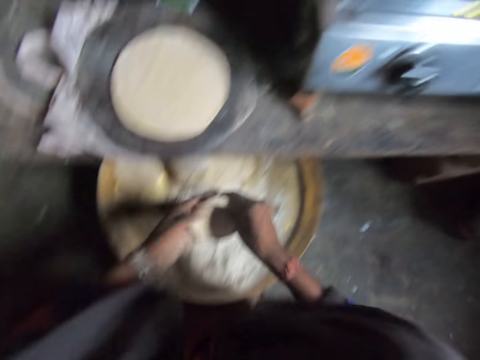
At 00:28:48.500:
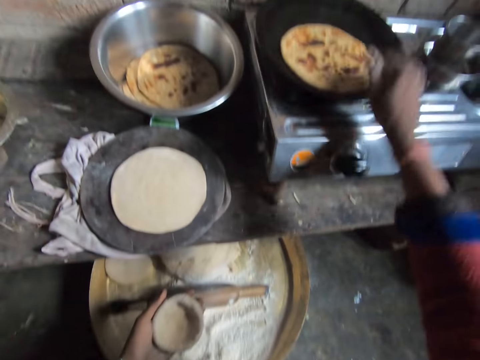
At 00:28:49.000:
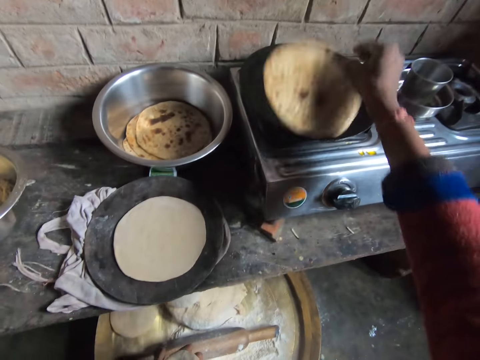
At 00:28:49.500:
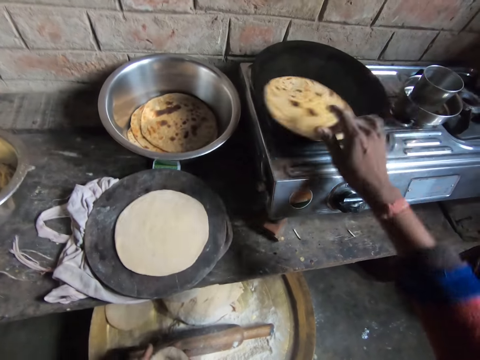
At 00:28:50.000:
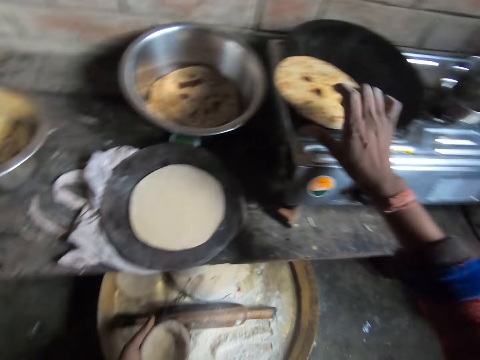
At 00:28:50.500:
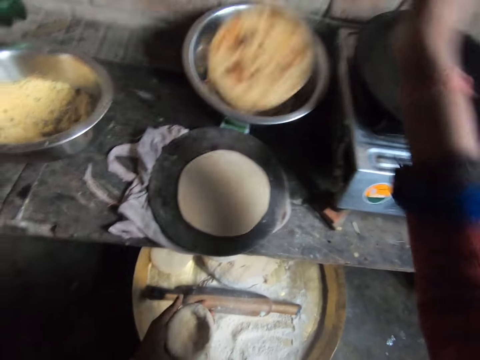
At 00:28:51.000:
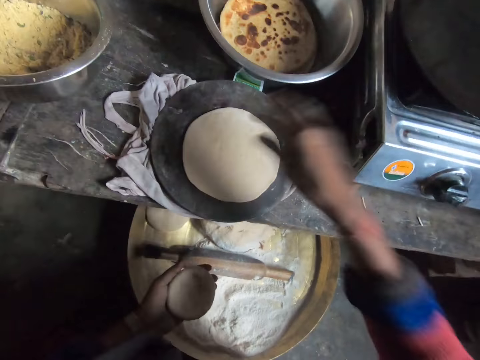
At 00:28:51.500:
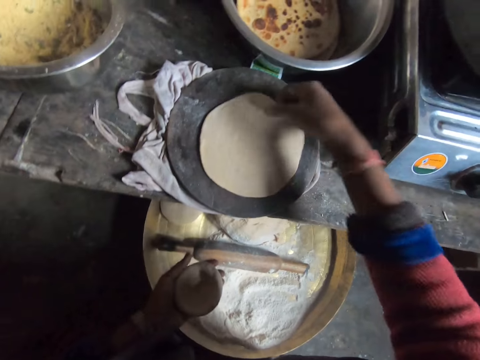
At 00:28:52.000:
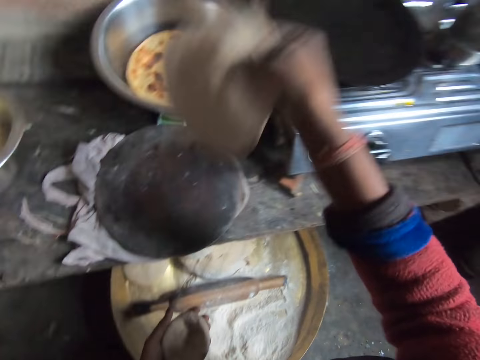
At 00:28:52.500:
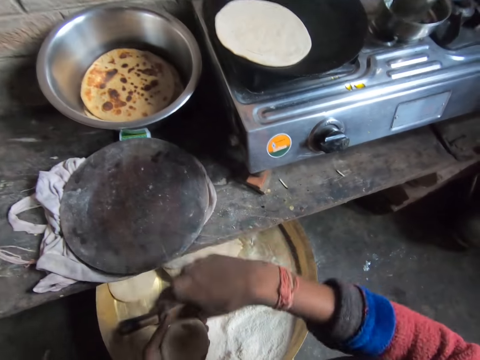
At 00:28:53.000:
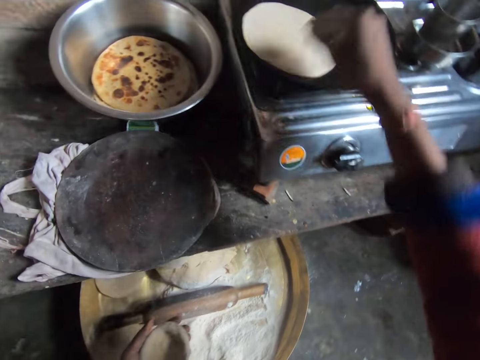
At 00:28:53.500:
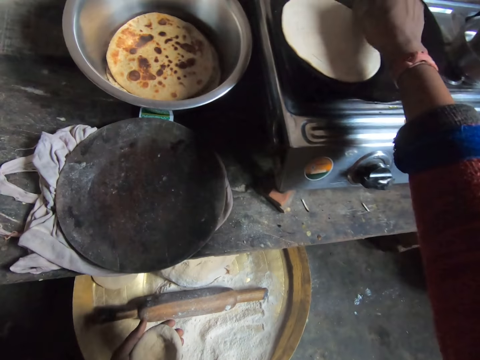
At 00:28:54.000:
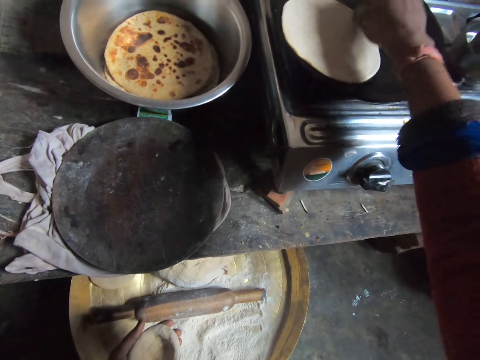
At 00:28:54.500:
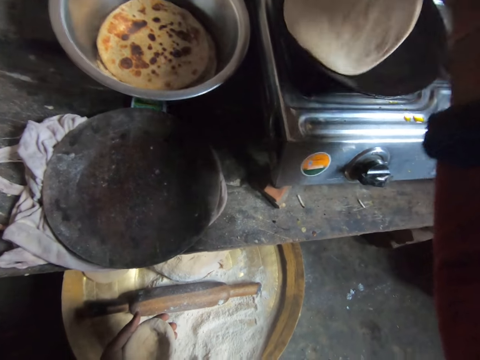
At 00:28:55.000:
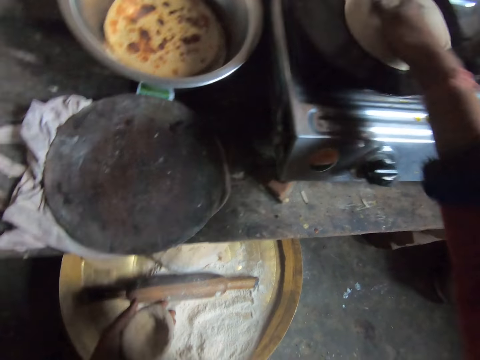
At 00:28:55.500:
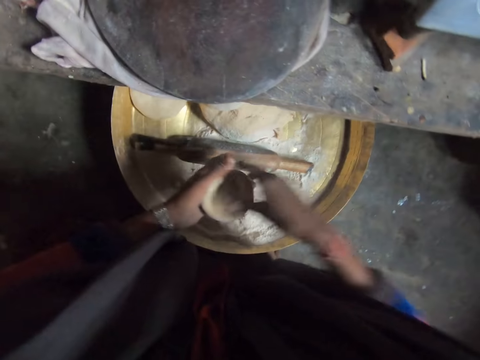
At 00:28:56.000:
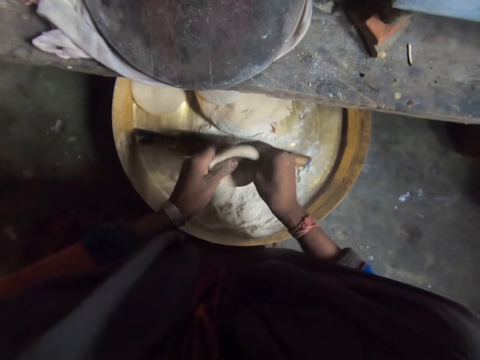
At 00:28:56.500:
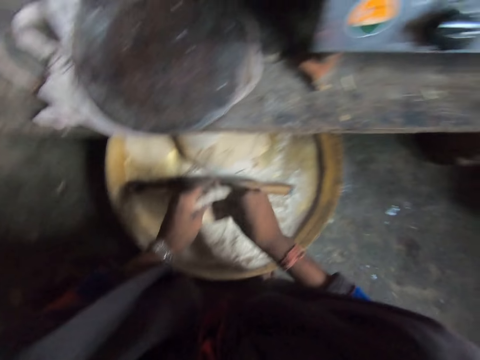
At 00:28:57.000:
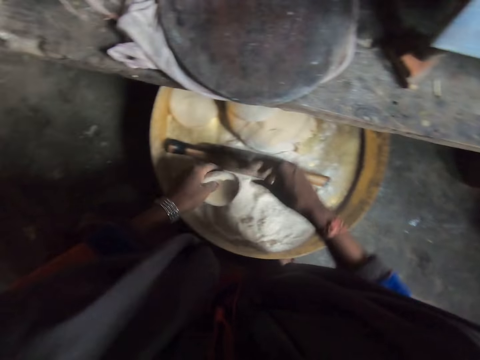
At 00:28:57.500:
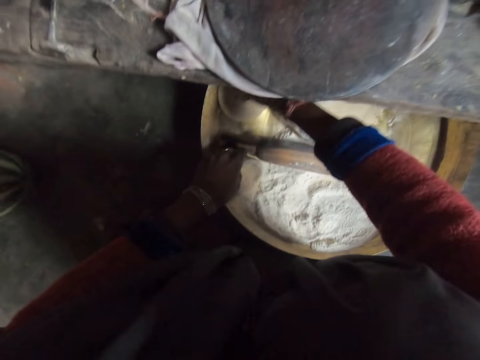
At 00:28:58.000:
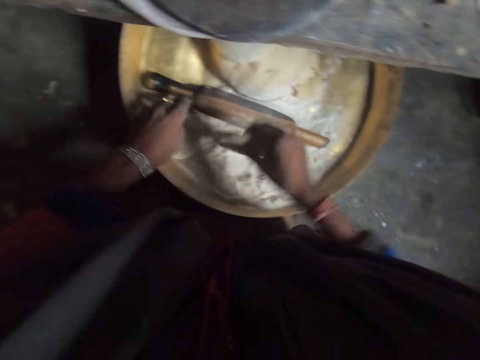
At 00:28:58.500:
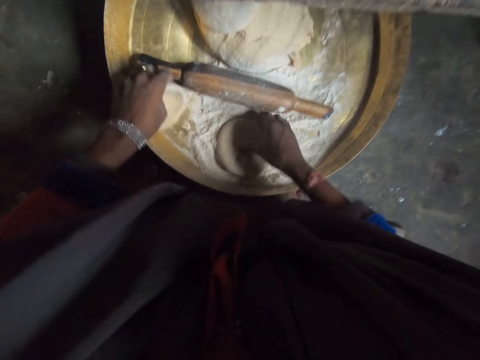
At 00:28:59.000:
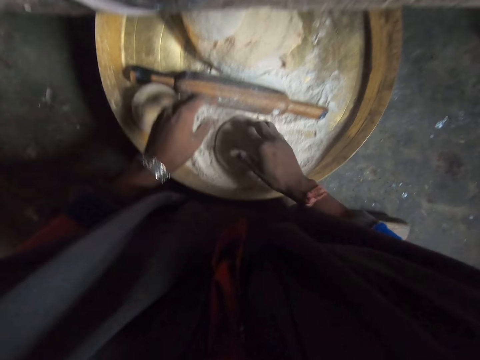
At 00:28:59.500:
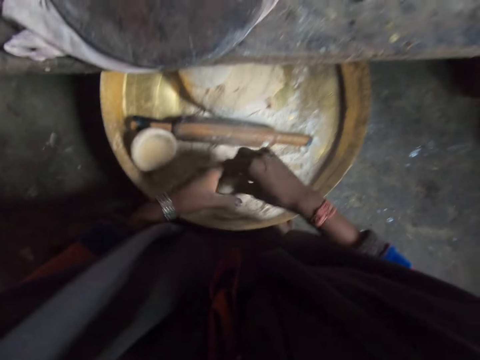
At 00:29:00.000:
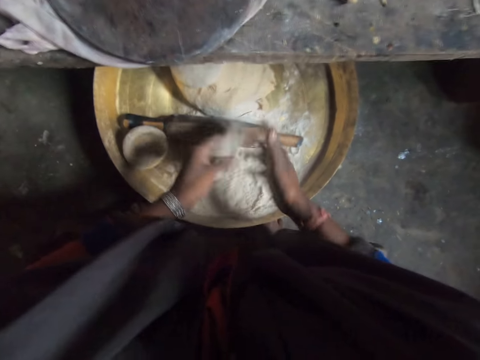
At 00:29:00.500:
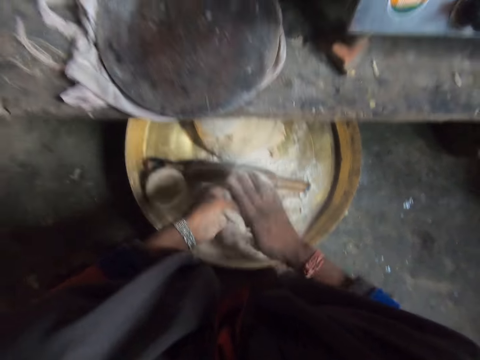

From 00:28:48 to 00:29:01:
The camera wearer flips the chapati bread on the pan. She places the chapati bread in a bowl. She takes the dough on the cutting board with her right hand. She drops the dough on the pan. She prepares the dough. She kneads the dough. She takes another dough in the basin with her right hand. She drops the dough in her left hand. She kneads the dough in her right hand. She prepares the dough.

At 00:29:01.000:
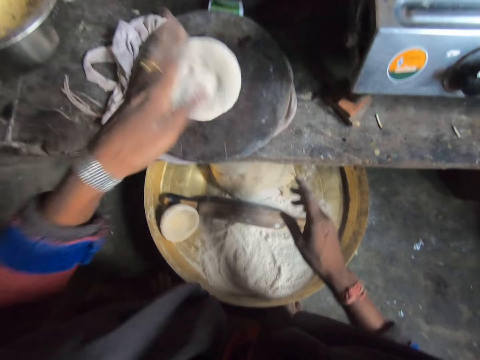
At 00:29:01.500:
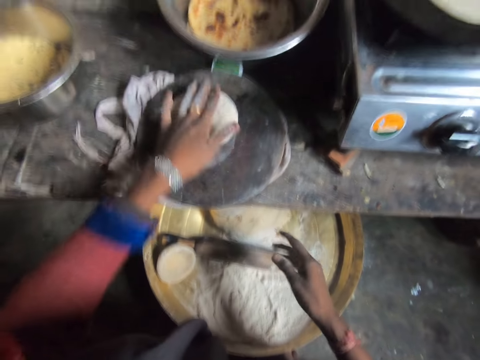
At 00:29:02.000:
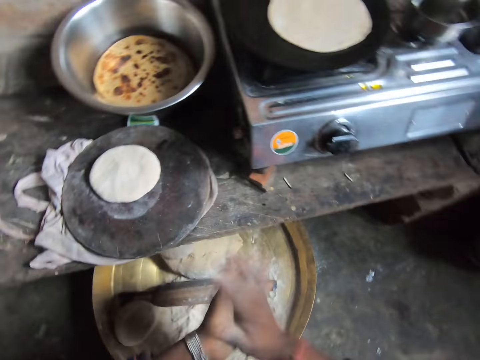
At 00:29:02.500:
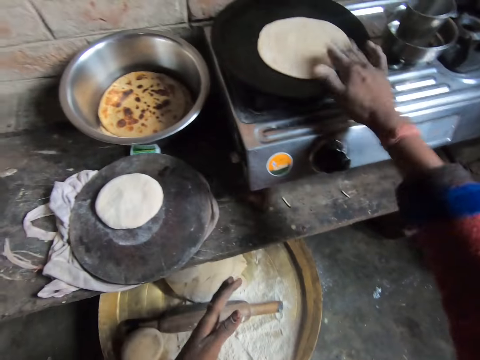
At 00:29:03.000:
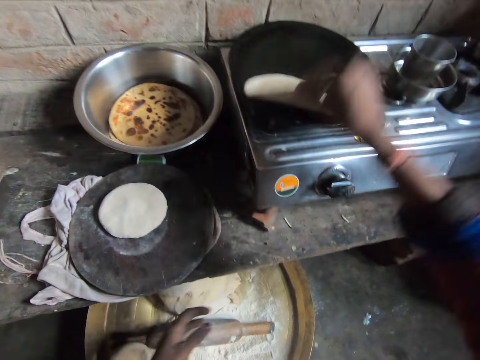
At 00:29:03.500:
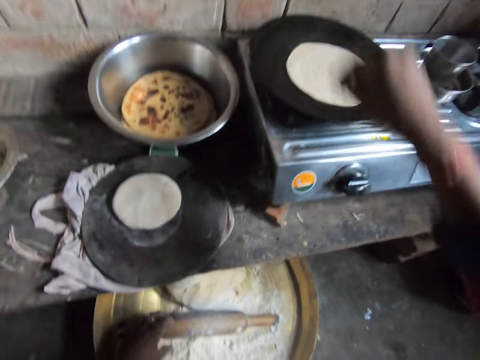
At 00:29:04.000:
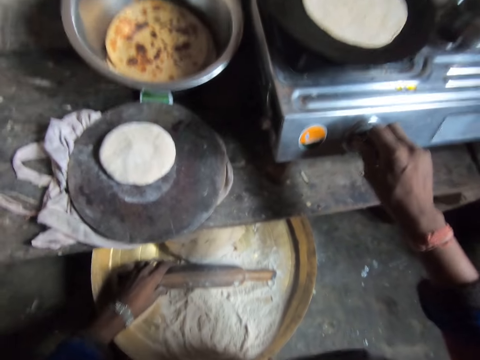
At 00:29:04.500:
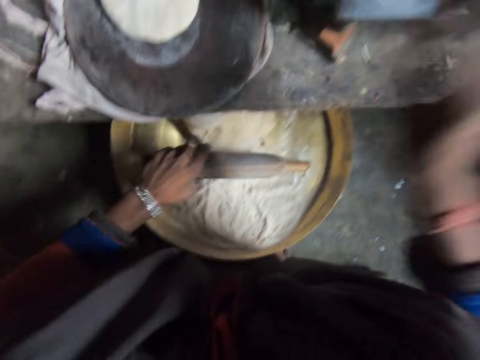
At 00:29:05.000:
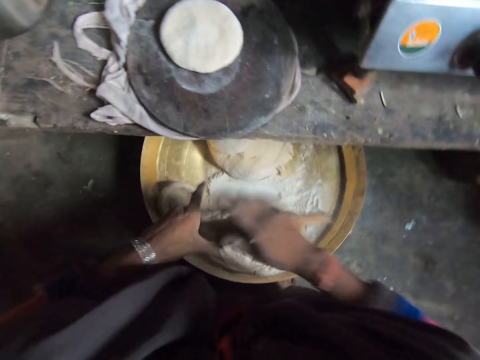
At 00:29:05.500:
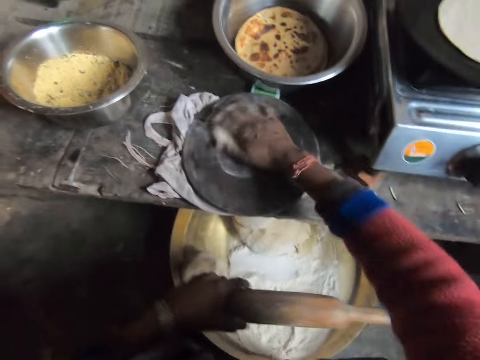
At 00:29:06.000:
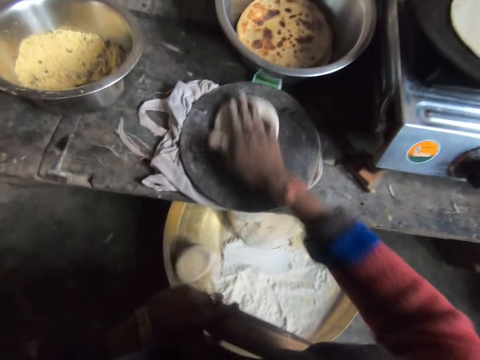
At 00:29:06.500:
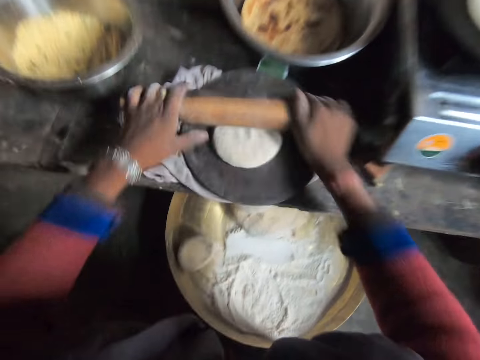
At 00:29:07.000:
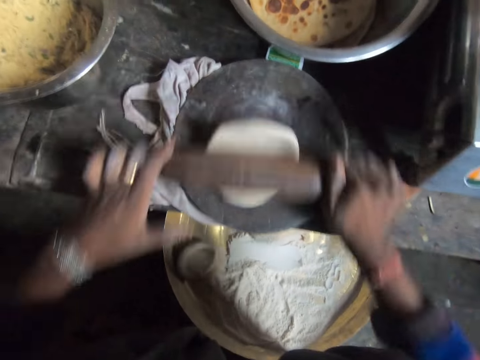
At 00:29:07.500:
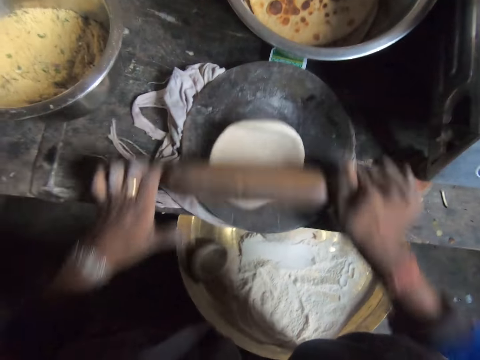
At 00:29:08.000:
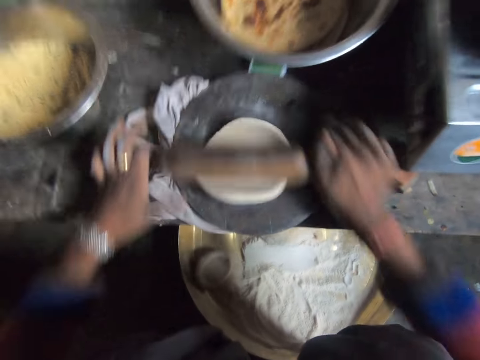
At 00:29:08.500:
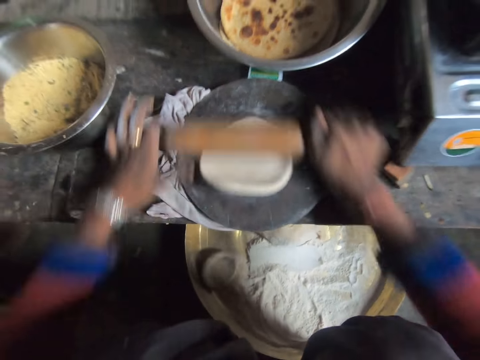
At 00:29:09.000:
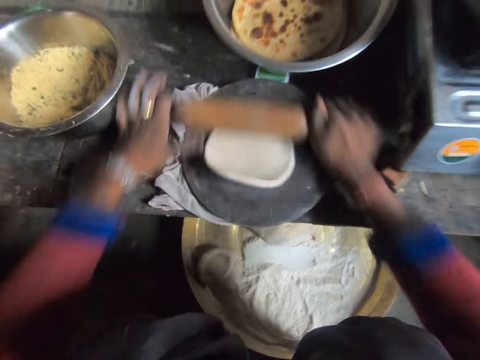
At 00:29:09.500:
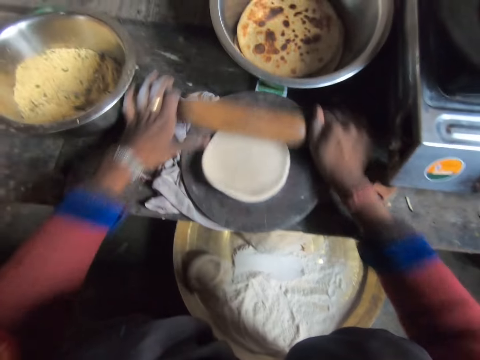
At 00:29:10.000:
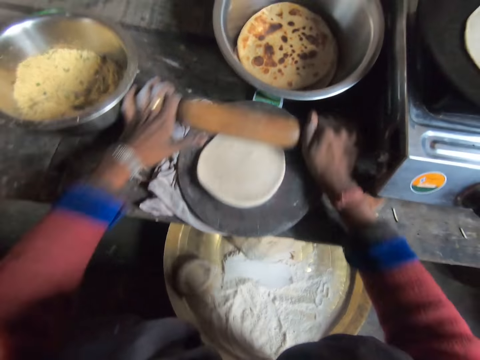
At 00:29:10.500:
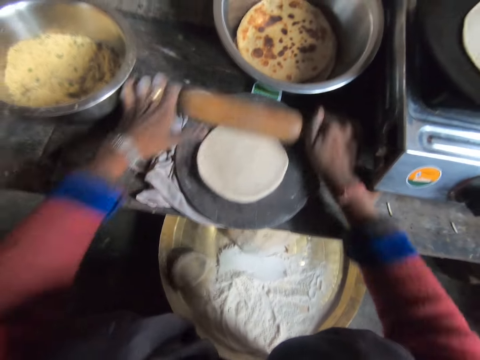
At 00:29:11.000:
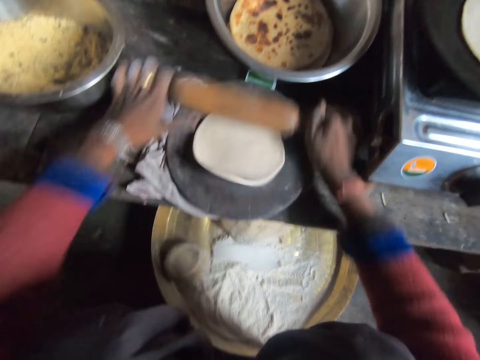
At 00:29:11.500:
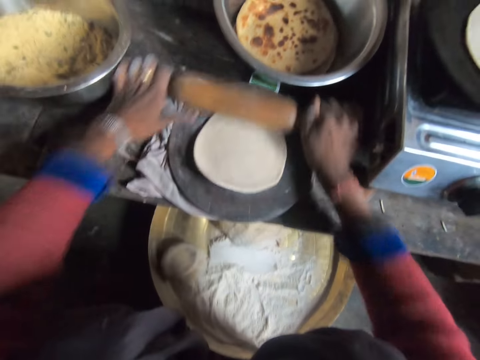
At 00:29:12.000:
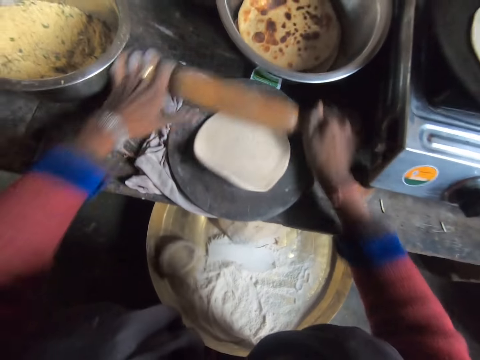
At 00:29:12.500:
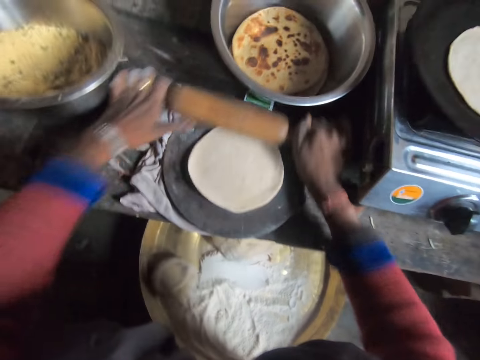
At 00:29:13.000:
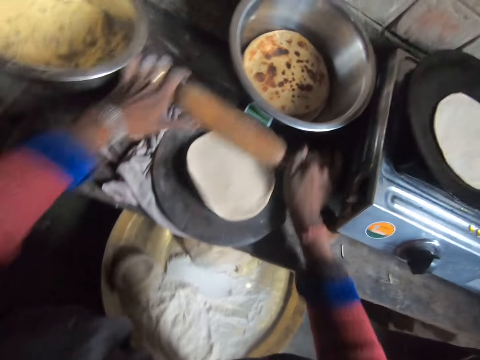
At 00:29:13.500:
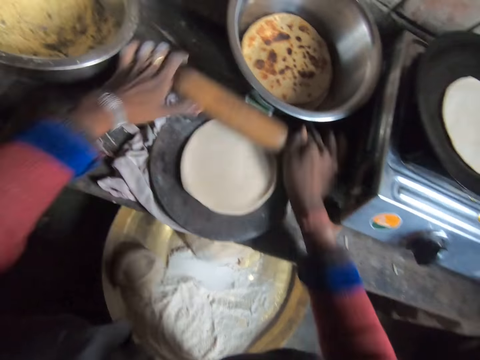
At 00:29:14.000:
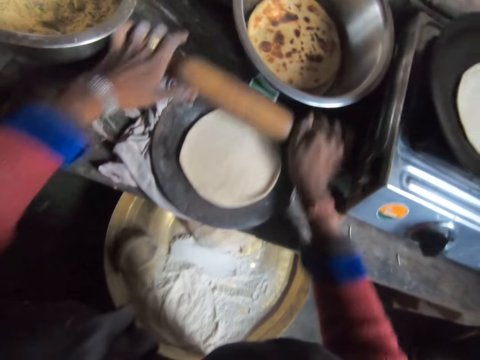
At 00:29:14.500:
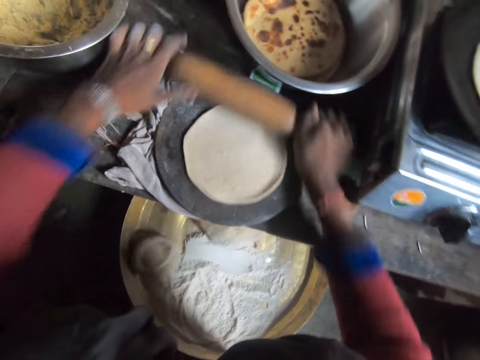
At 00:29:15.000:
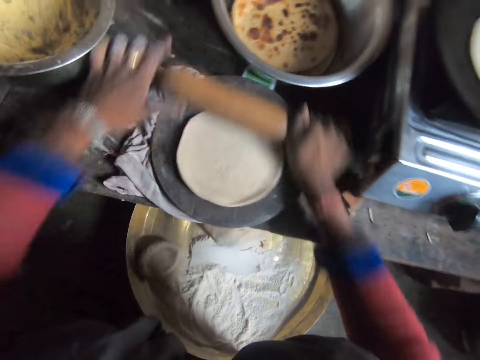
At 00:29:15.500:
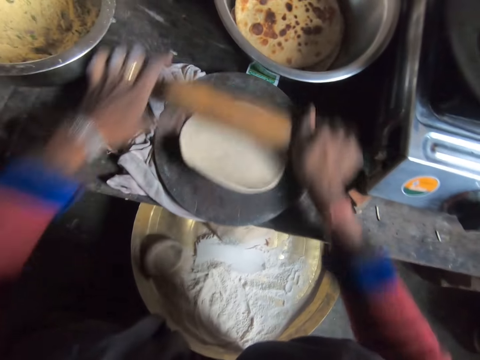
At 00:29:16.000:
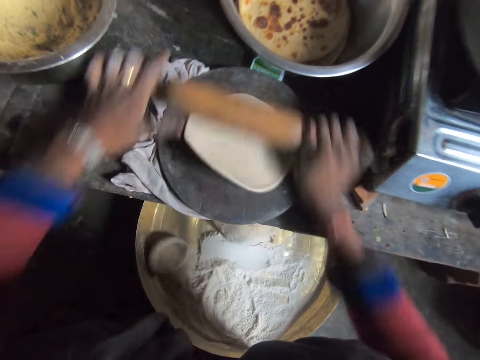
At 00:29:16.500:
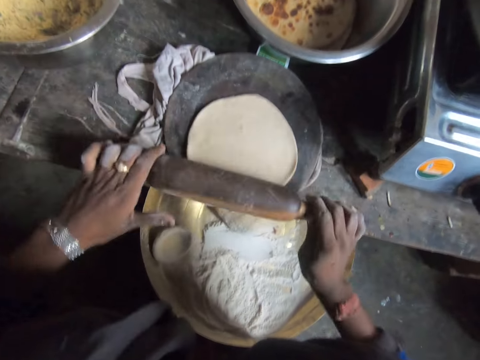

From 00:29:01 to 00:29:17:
The camera wearer drops the dough on the cutting board. She wipes off the hands. She adjusts the chapati bread on the pan. She checks the chapati bread in the pan. She adjusts the burner knob. She turns up the flame. She takes the rolling pin with her left hand. She rubs the rolling pin with her right hand. She adjusts the dough on the cutting board. She flattens the dough on the cutting board with the rolling pin.
